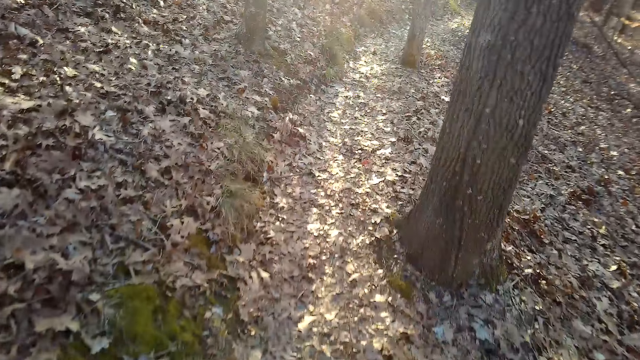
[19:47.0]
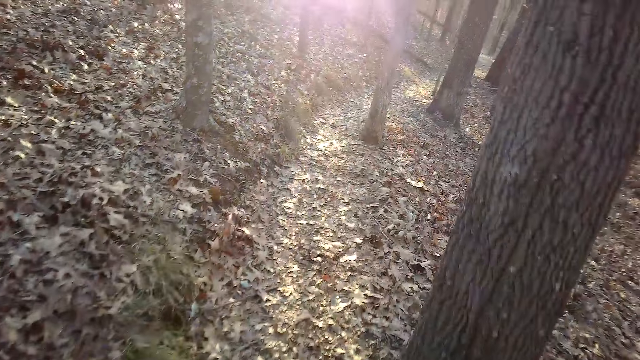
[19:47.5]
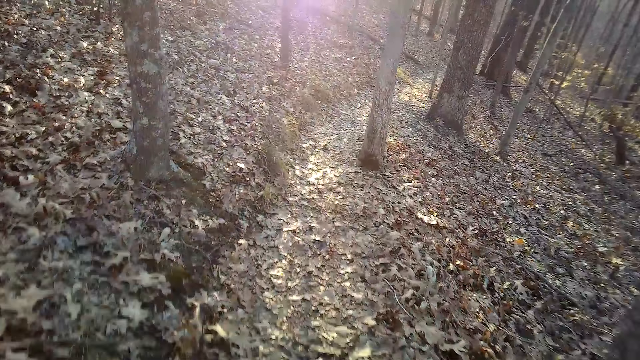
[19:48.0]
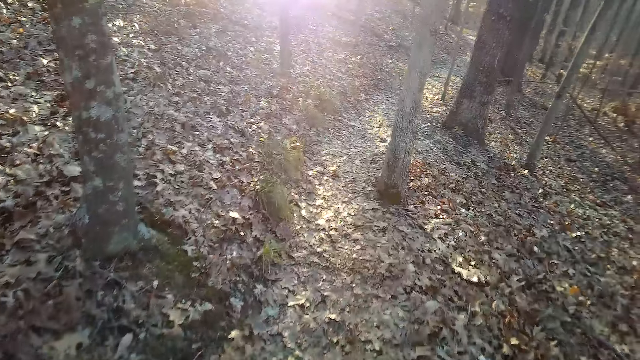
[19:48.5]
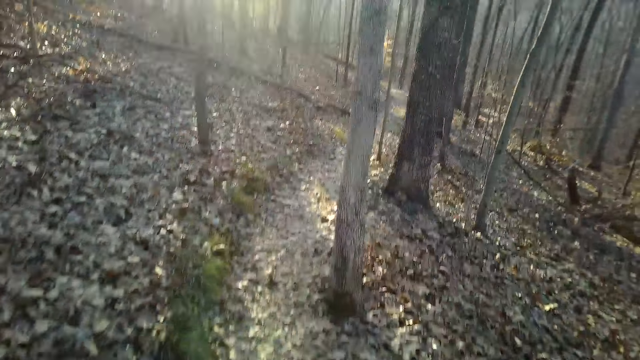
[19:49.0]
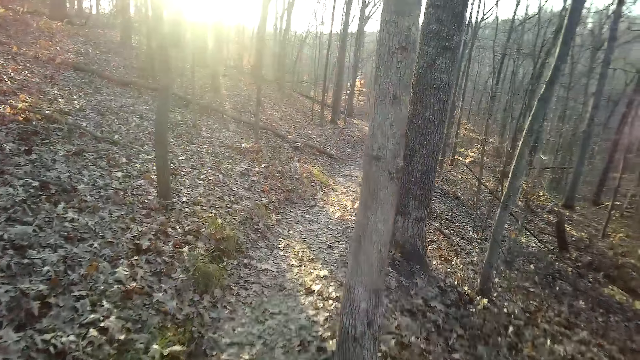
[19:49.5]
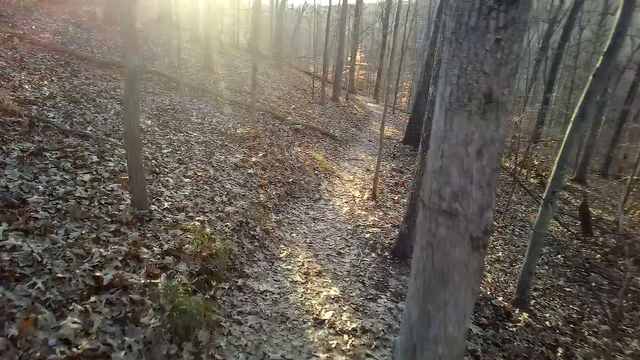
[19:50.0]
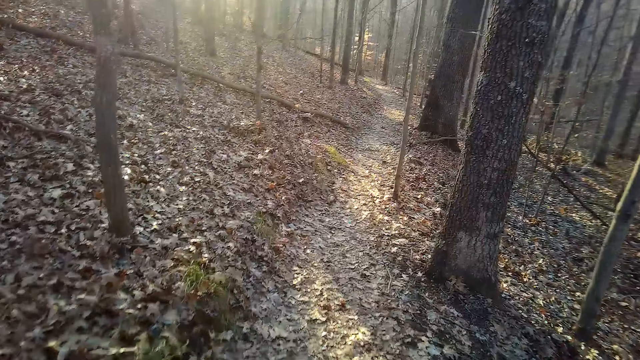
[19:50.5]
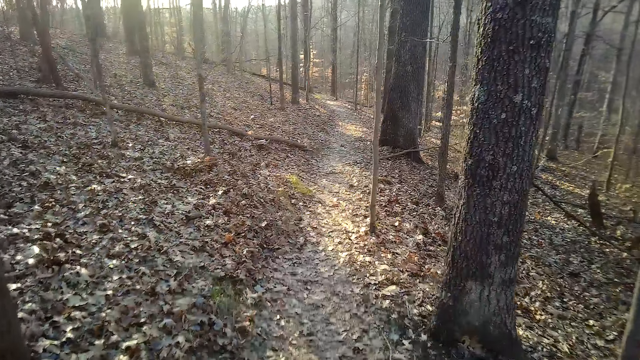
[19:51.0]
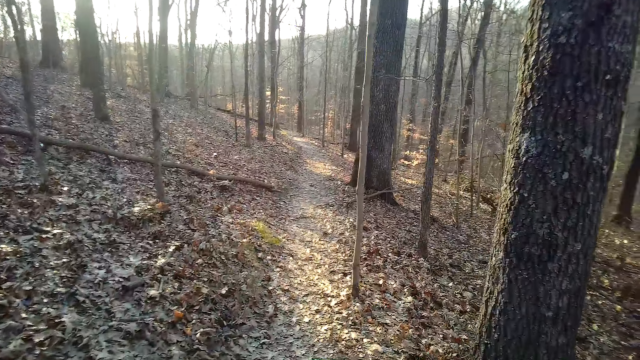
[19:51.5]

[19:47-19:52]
The camera wearer walks in the forest.

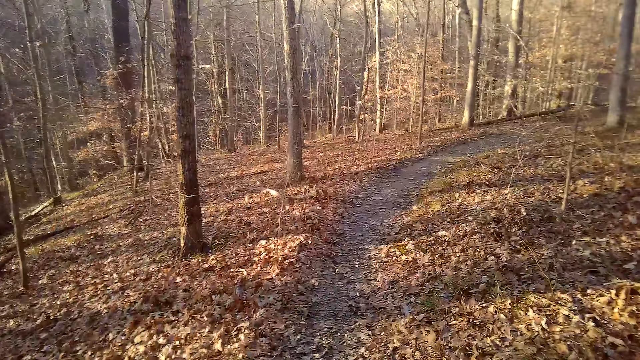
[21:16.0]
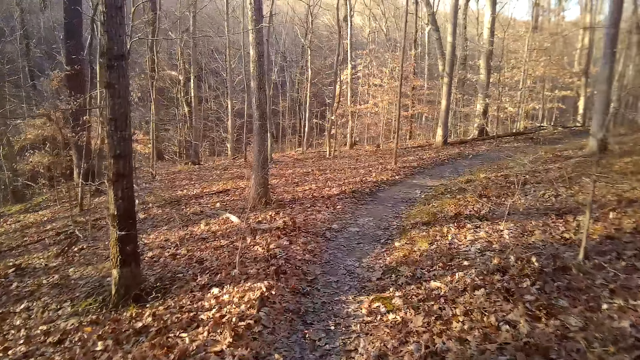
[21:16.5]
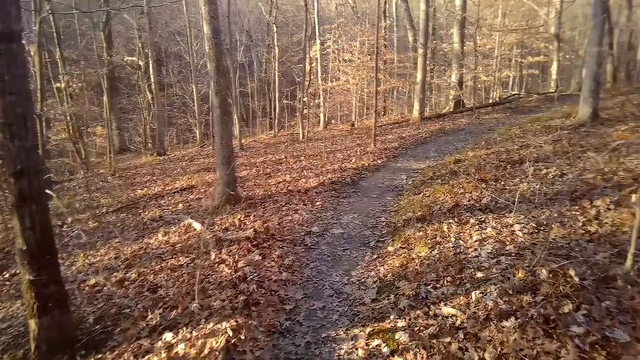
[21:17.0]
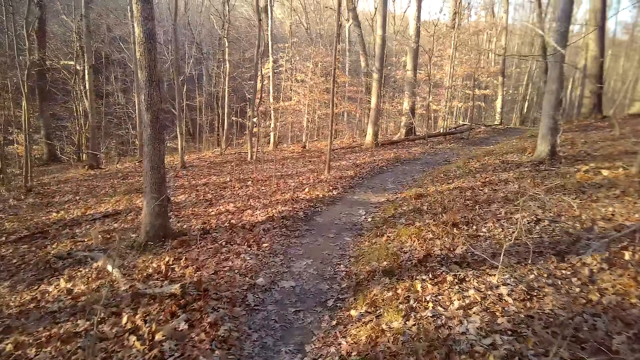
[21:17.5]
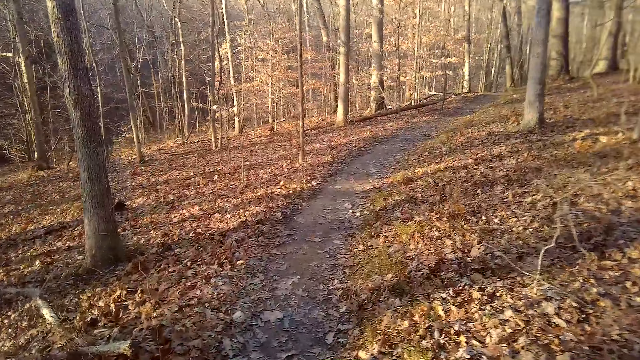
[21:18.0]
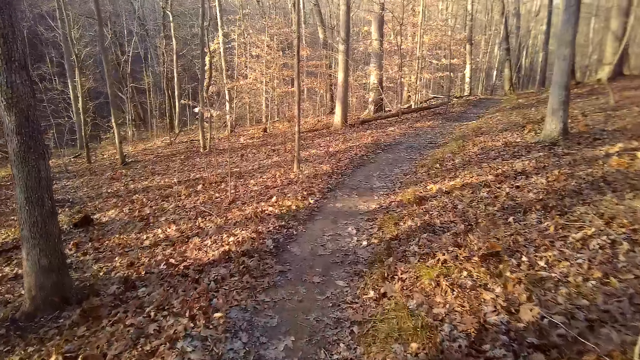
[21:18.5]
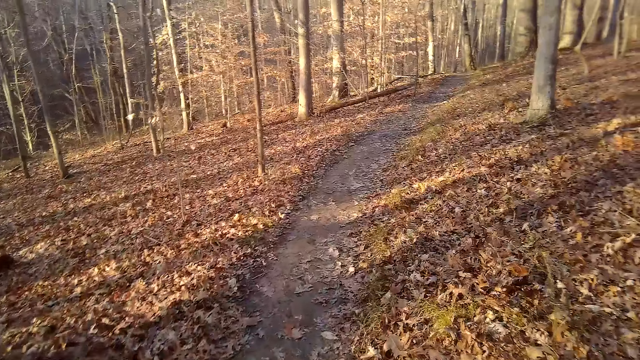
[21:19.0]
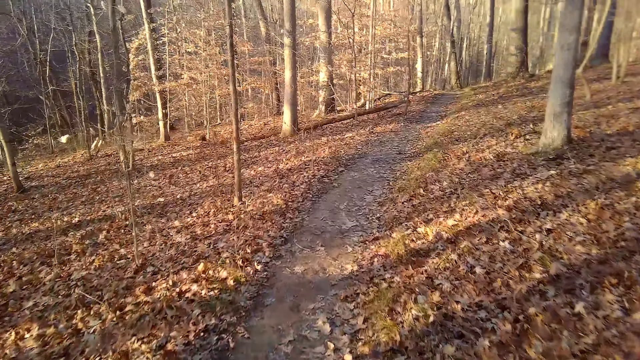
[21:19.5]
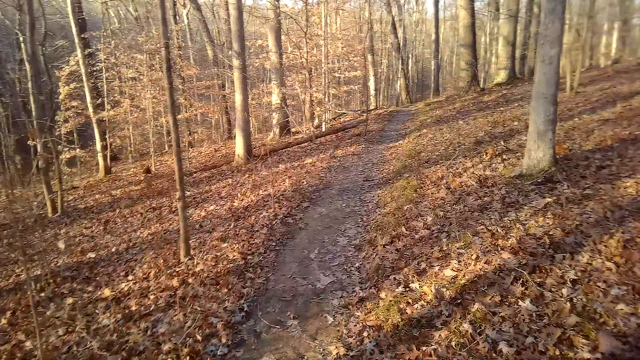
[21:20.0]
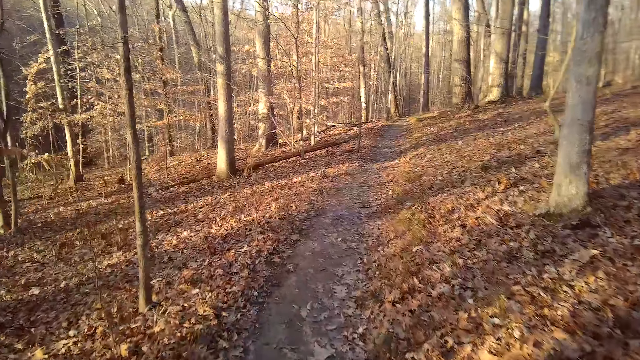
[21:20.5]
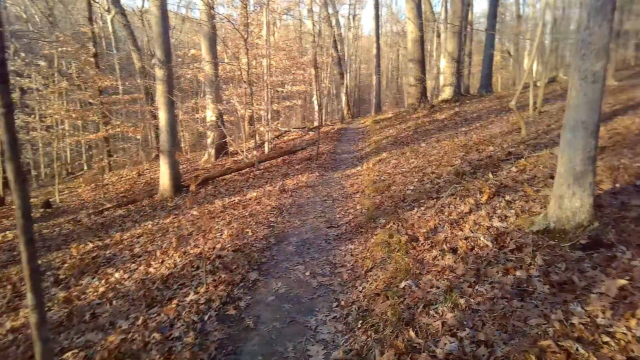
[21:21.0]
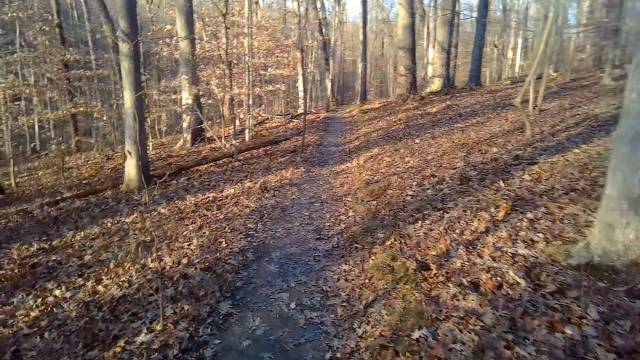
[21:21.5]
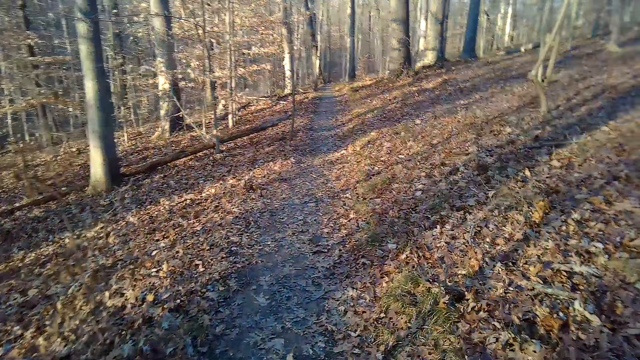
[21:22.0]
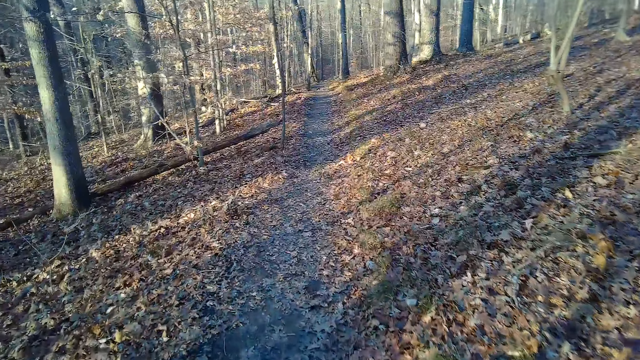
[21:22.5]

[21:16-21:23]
The camera wearer coughs.

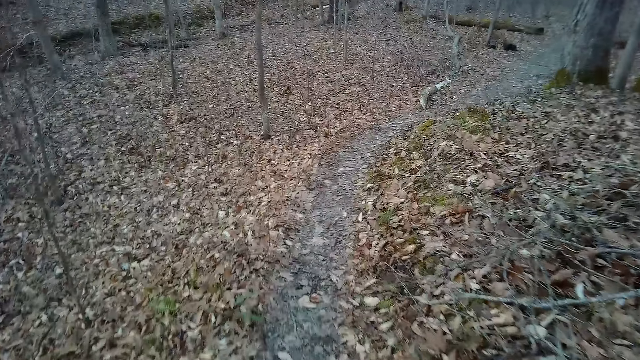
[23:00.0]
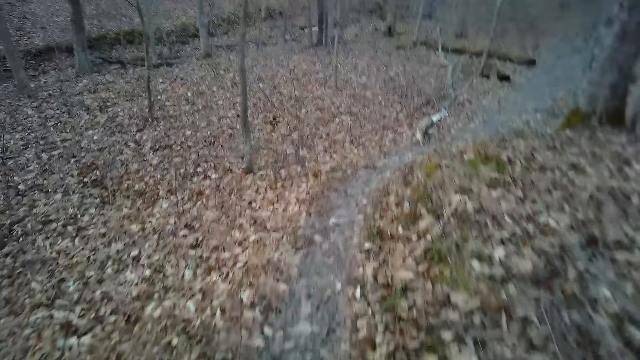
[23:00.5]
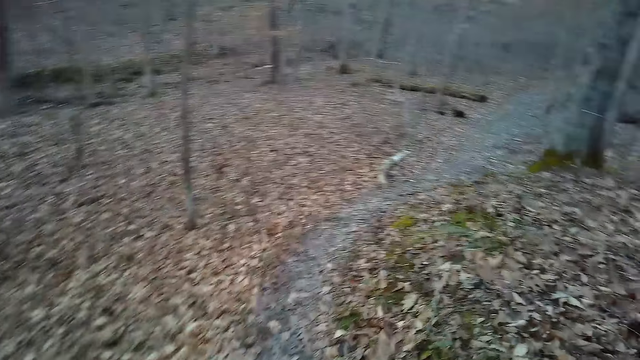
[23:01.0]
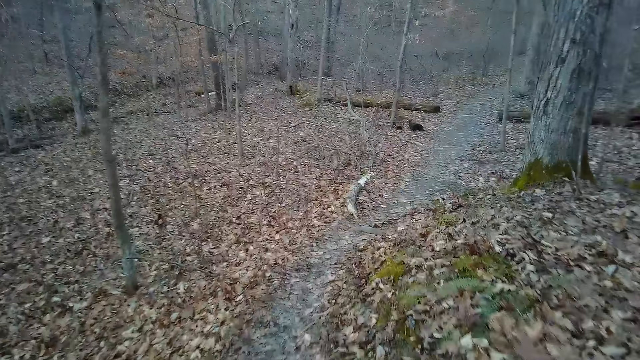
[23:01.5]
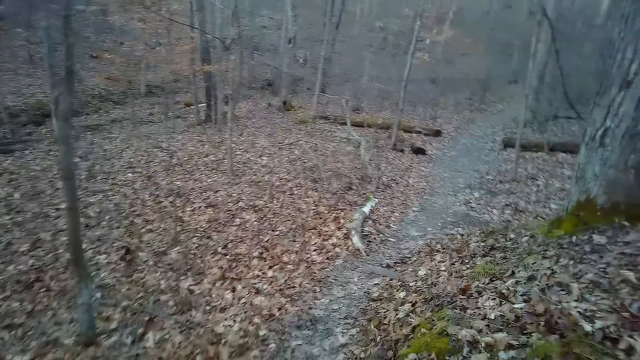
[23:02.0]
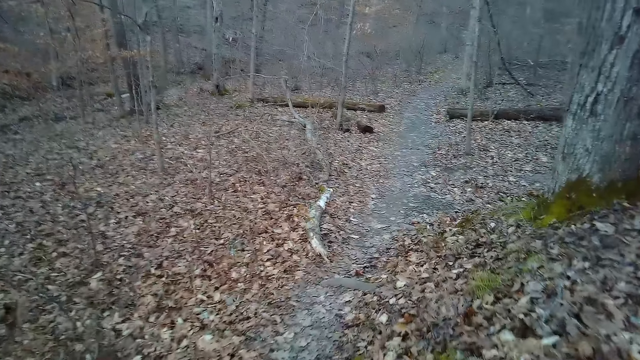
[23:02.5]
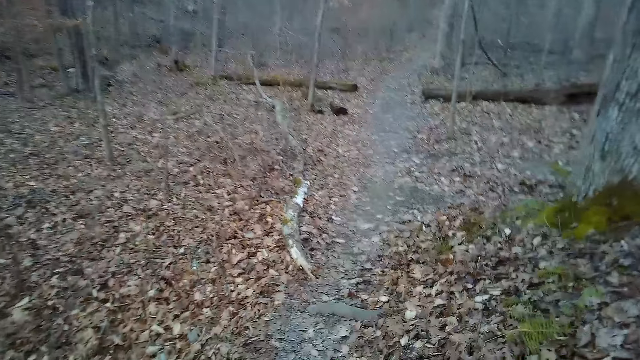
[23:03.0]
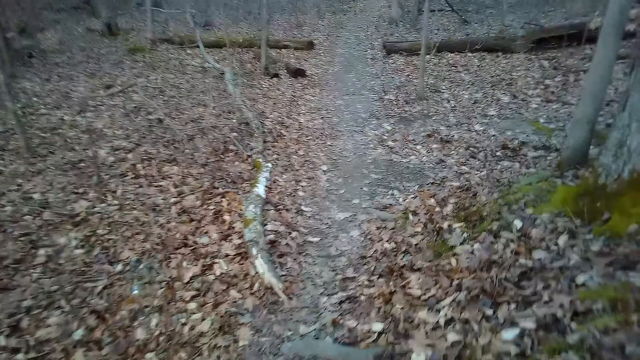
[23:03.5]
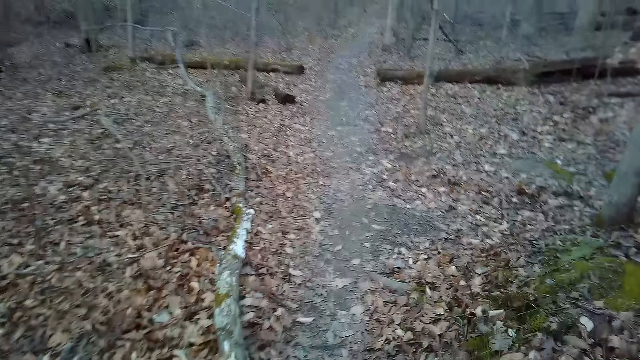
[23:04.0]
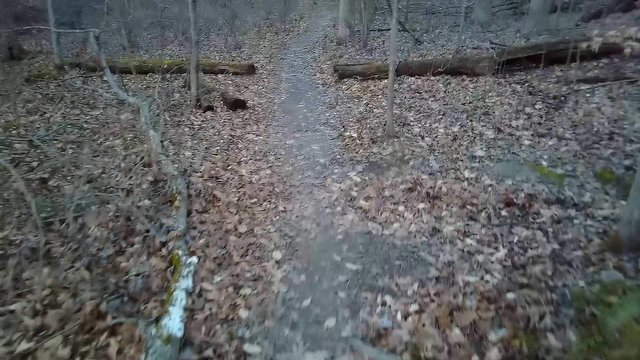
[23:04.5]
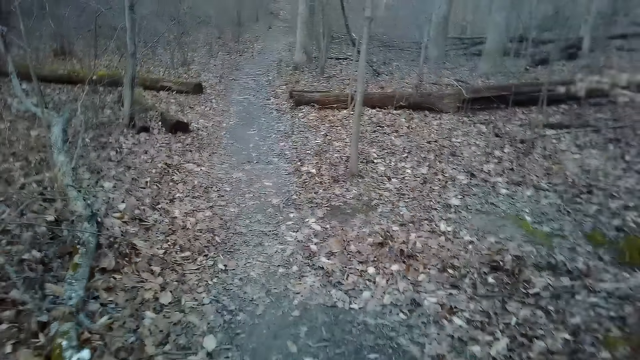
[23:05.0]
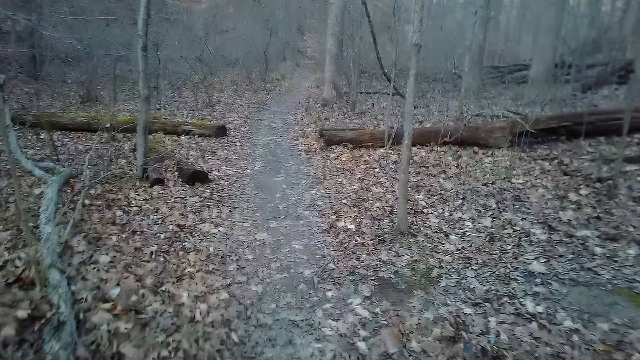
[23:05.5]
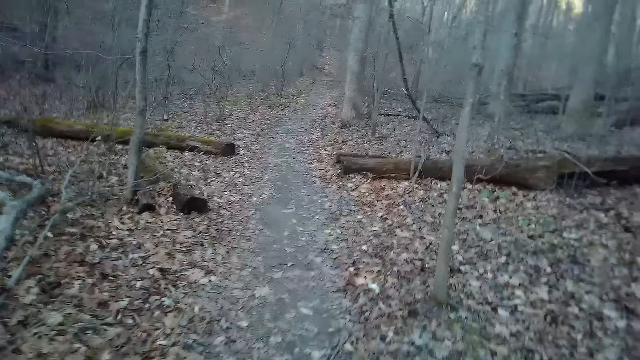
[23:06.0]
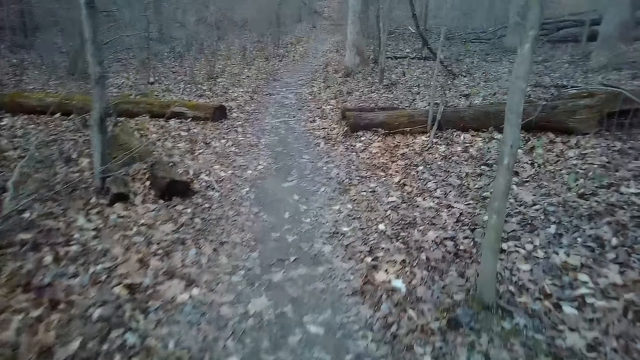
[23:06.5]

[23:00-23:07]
The camera wearer coughs.

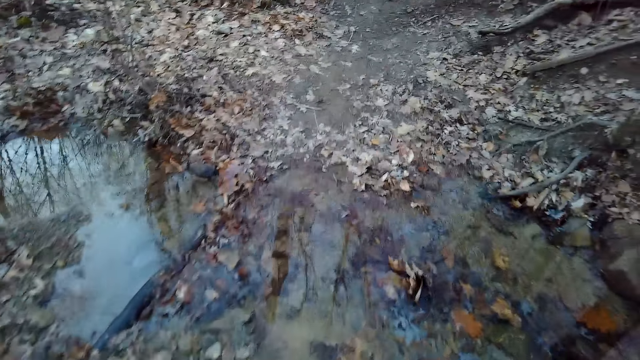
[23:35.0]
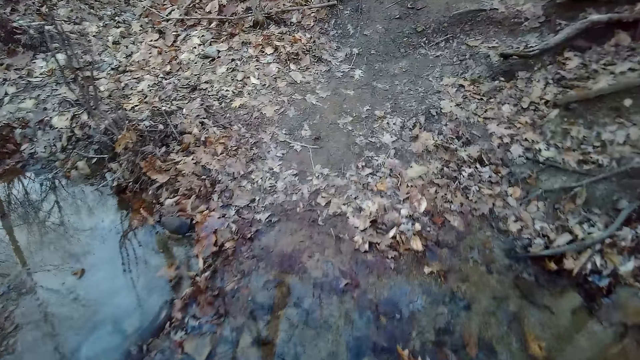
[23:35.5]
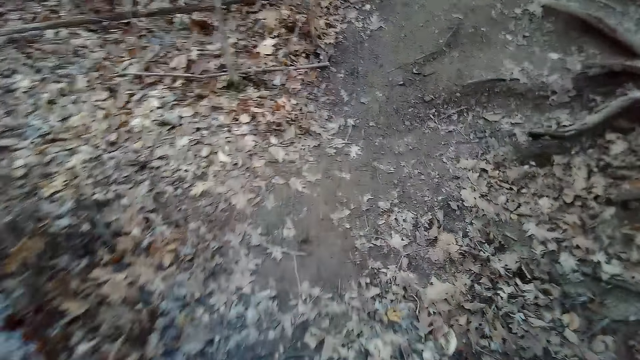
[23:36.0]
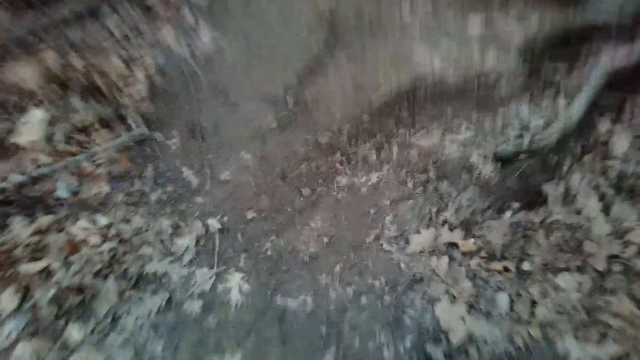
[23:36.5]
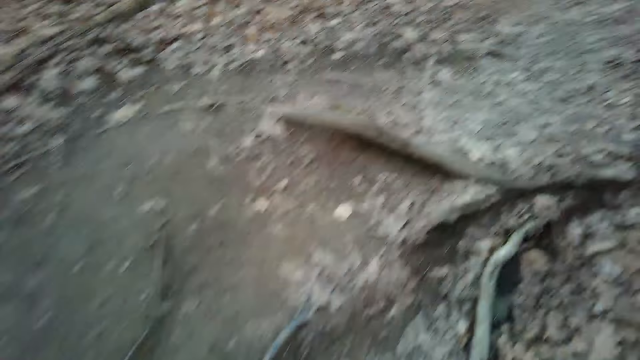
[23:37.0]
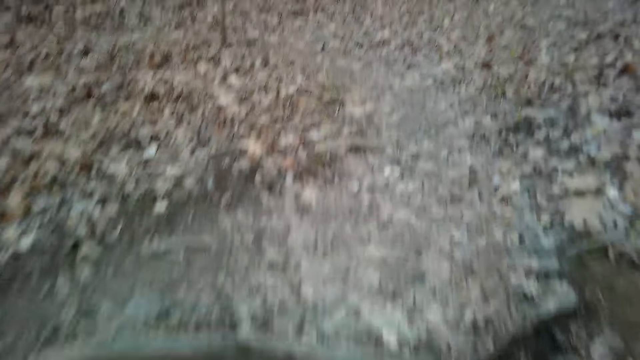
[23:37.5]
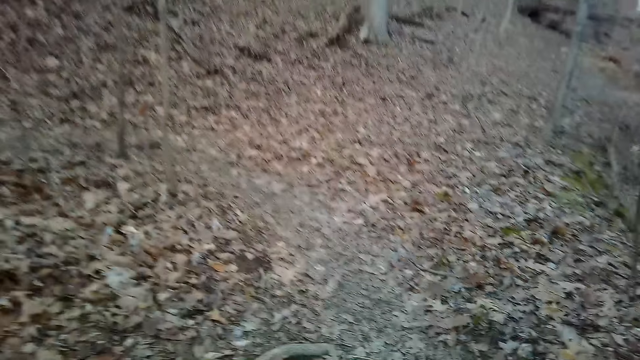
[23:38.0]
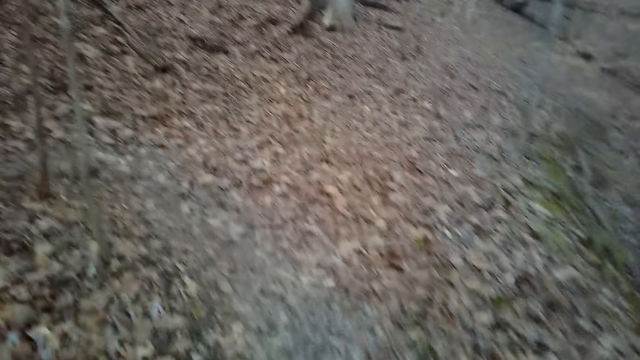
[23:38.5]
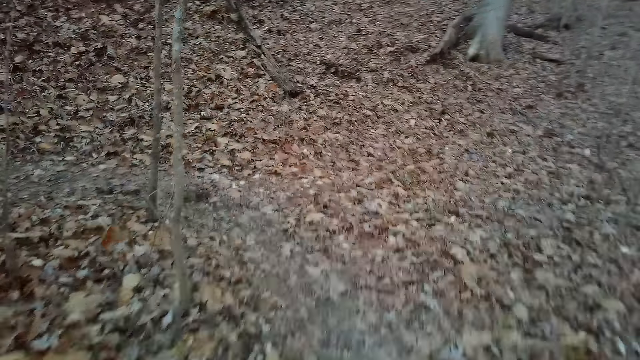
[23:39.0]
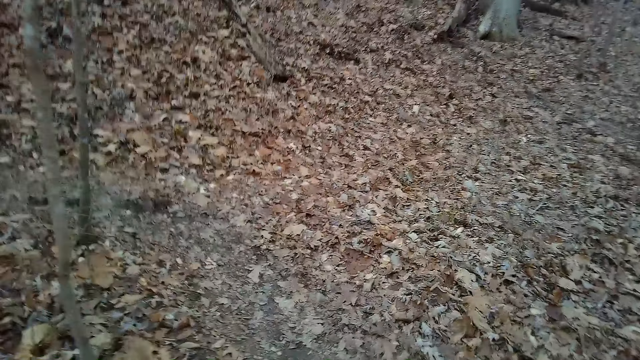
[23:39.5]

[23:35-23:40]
The camera wearer jumps over the stream. They walk in the forest.
